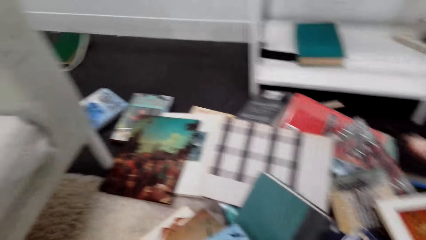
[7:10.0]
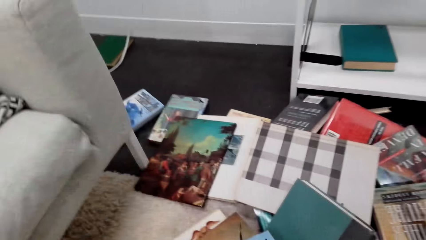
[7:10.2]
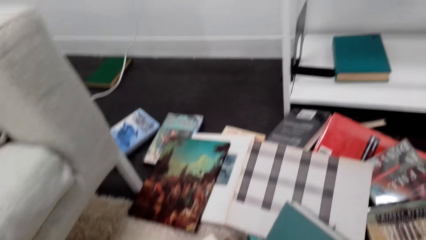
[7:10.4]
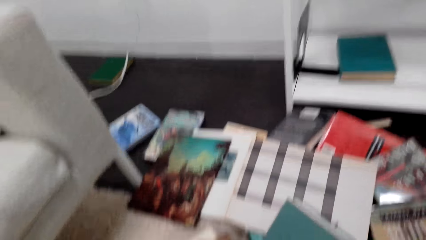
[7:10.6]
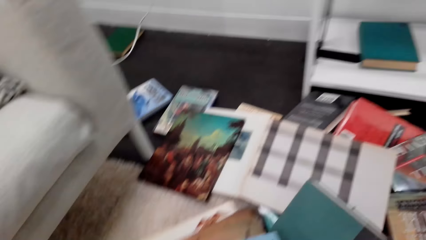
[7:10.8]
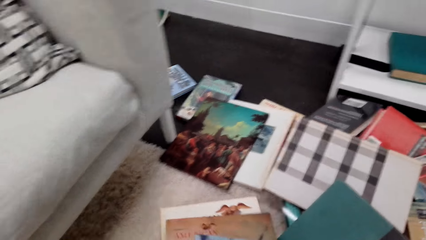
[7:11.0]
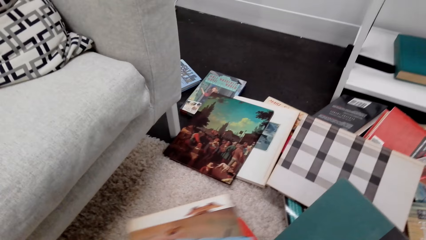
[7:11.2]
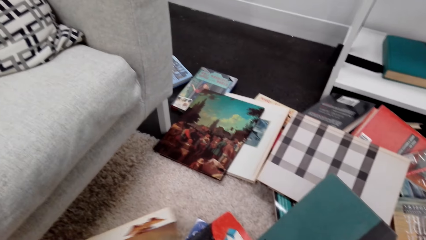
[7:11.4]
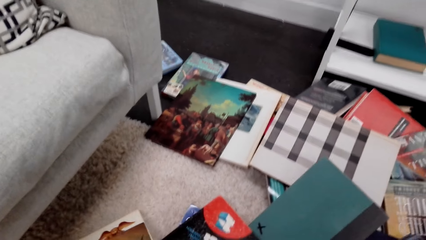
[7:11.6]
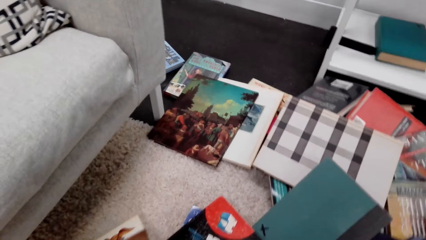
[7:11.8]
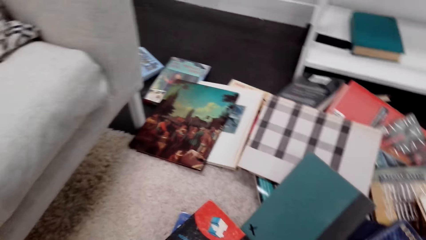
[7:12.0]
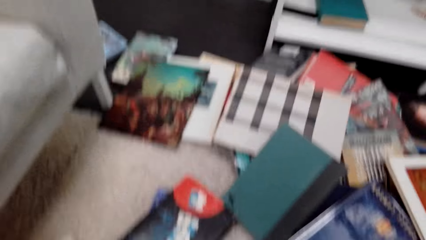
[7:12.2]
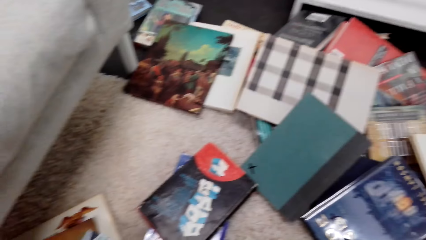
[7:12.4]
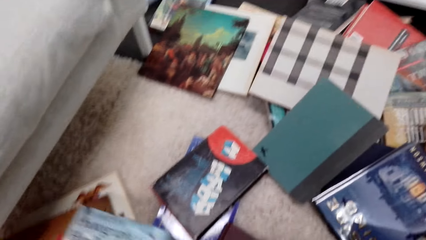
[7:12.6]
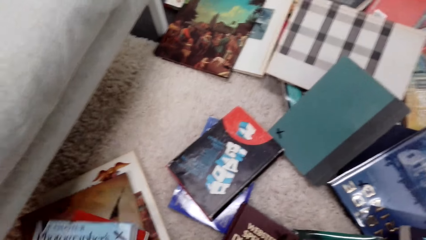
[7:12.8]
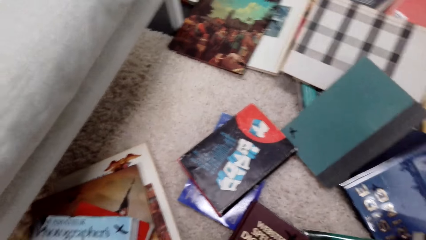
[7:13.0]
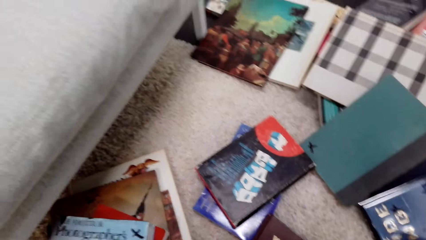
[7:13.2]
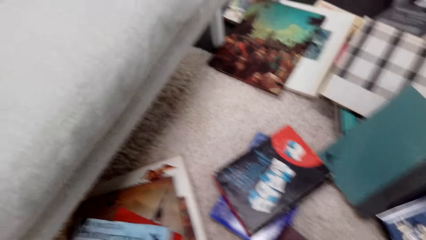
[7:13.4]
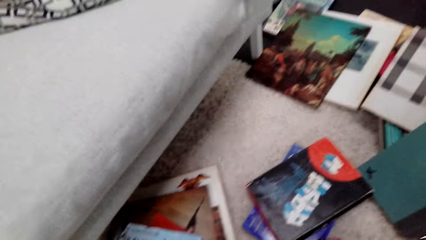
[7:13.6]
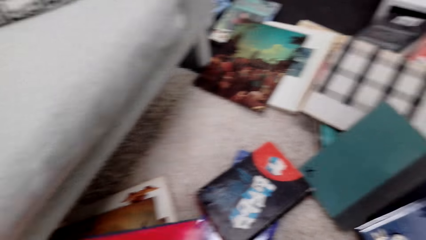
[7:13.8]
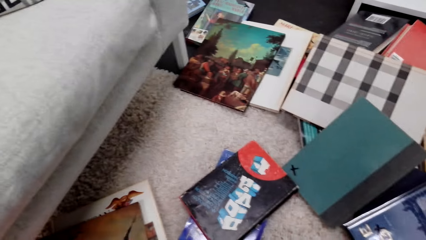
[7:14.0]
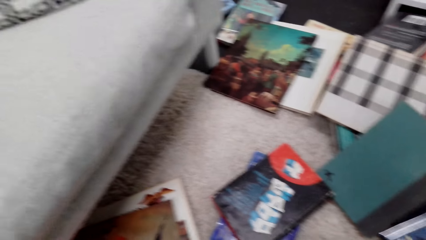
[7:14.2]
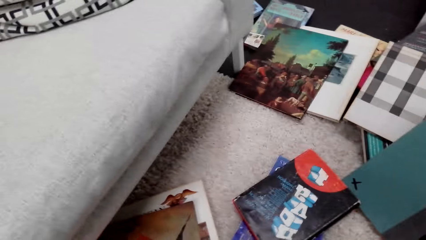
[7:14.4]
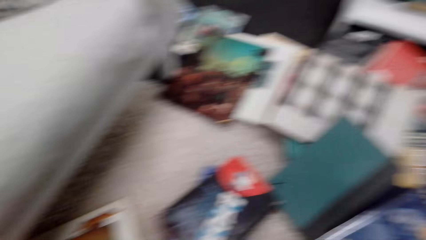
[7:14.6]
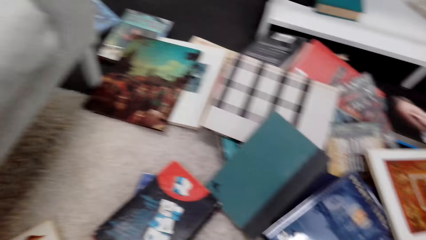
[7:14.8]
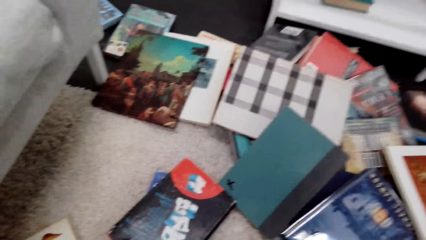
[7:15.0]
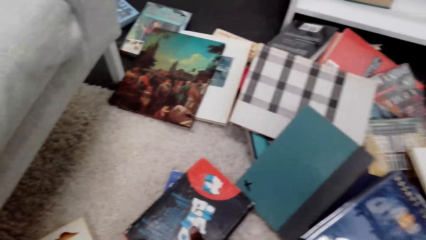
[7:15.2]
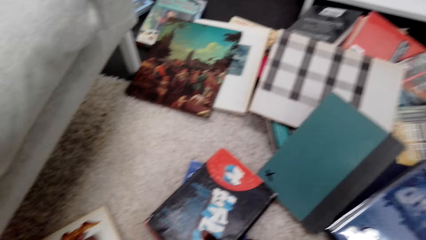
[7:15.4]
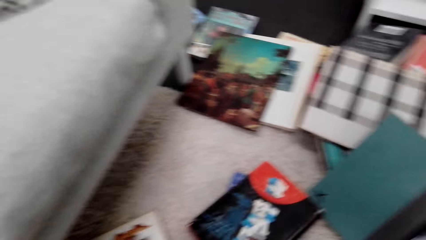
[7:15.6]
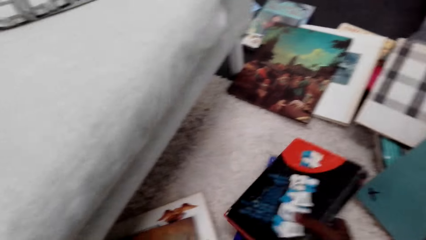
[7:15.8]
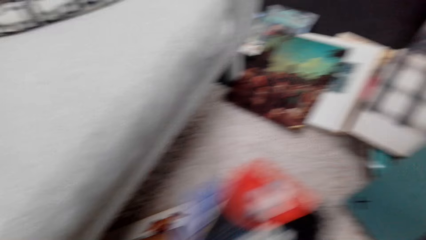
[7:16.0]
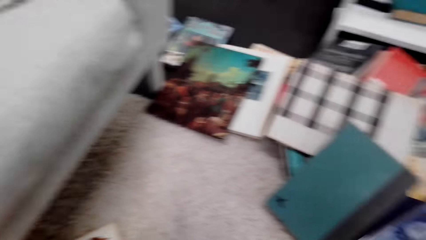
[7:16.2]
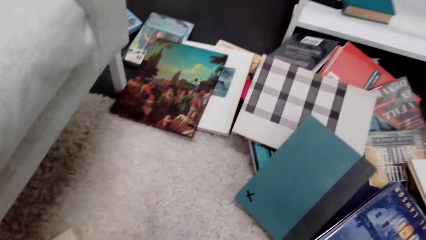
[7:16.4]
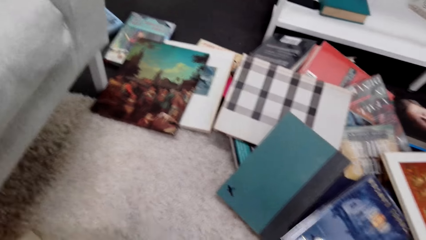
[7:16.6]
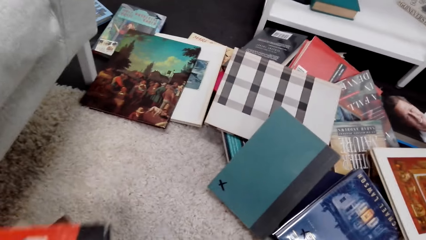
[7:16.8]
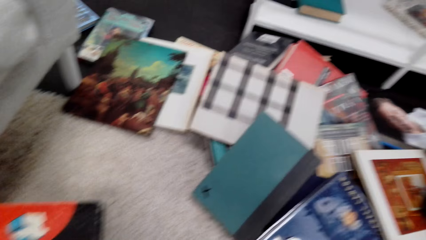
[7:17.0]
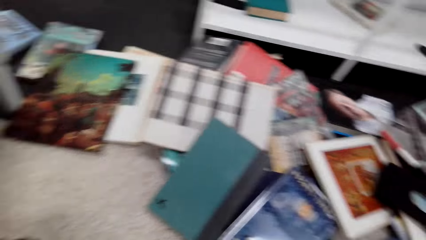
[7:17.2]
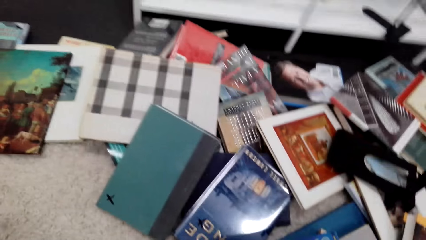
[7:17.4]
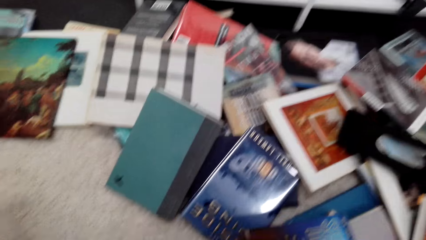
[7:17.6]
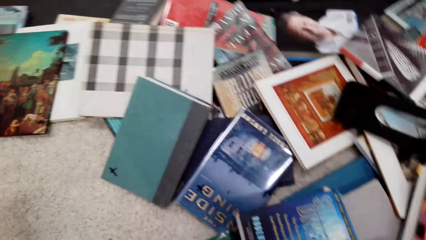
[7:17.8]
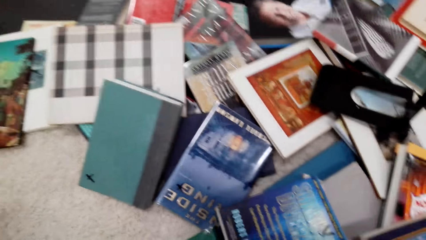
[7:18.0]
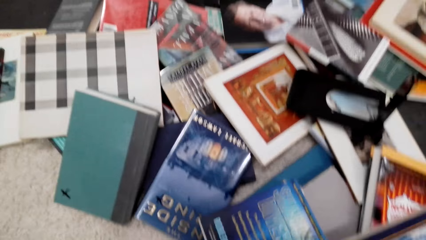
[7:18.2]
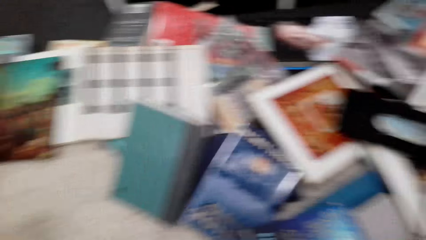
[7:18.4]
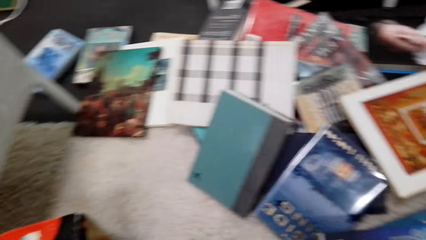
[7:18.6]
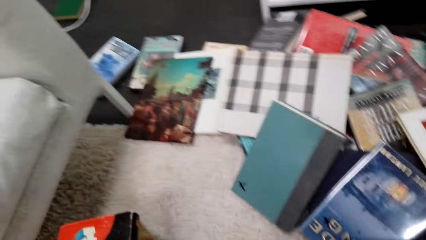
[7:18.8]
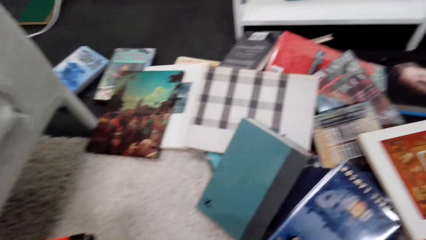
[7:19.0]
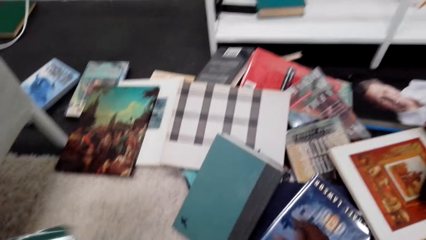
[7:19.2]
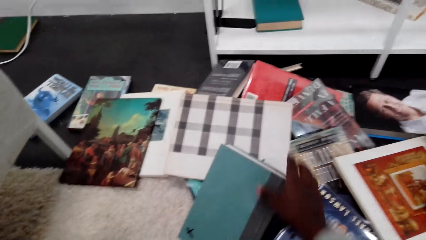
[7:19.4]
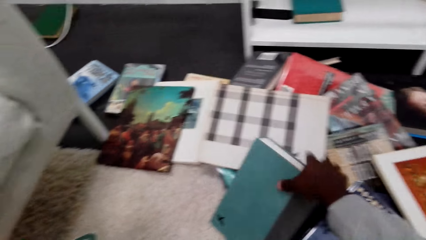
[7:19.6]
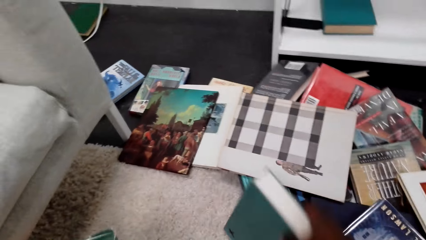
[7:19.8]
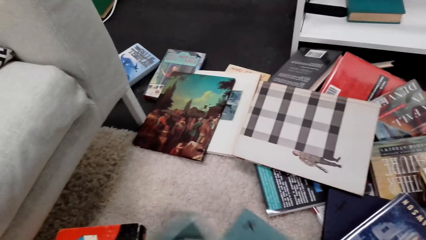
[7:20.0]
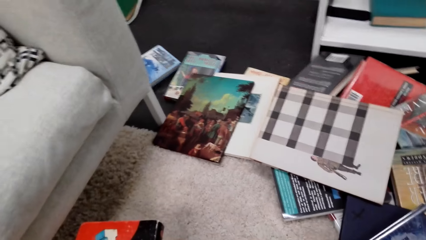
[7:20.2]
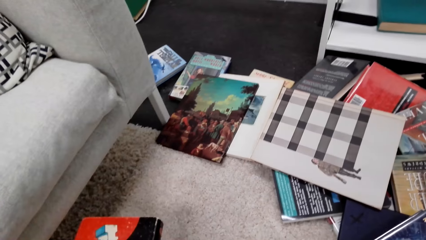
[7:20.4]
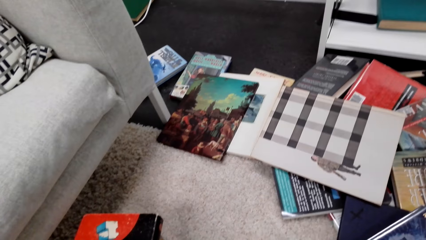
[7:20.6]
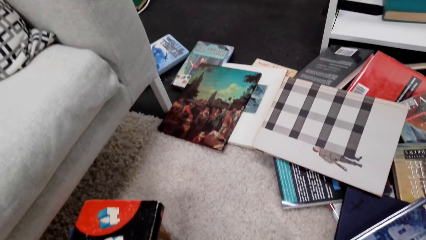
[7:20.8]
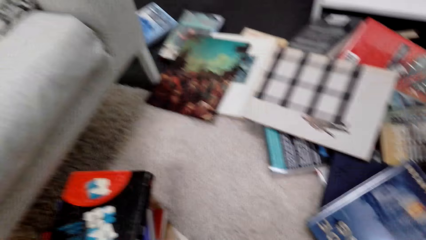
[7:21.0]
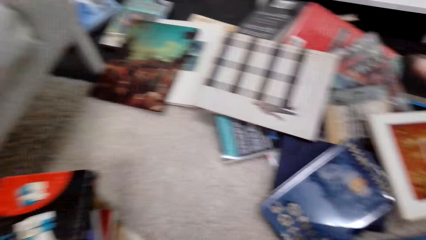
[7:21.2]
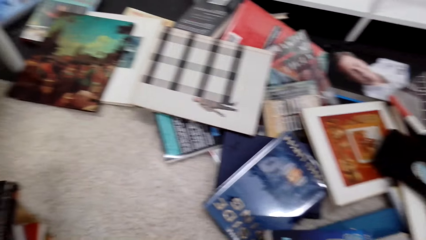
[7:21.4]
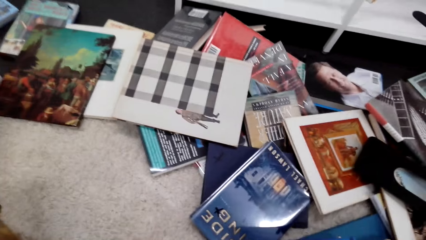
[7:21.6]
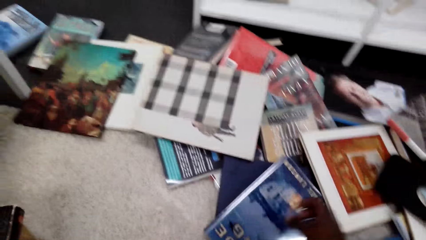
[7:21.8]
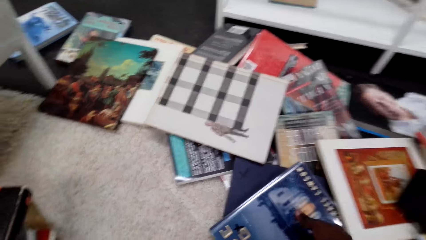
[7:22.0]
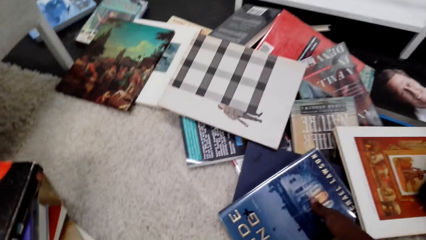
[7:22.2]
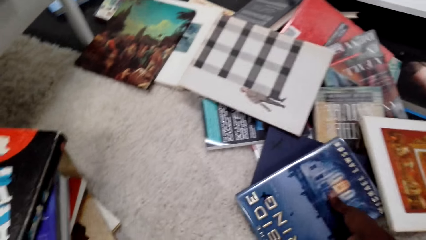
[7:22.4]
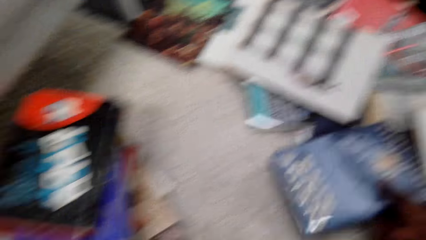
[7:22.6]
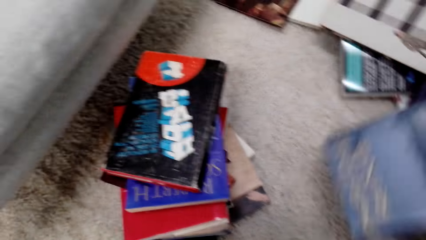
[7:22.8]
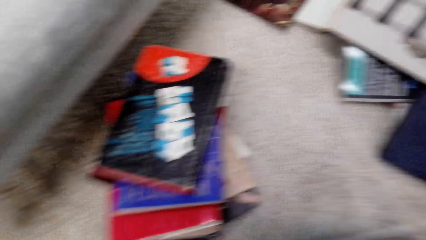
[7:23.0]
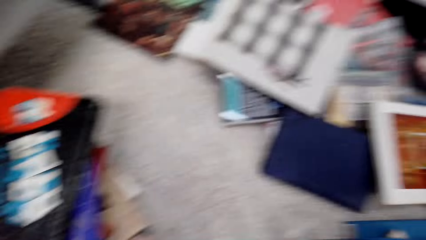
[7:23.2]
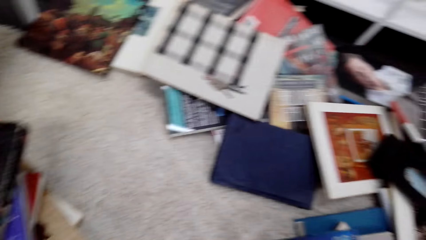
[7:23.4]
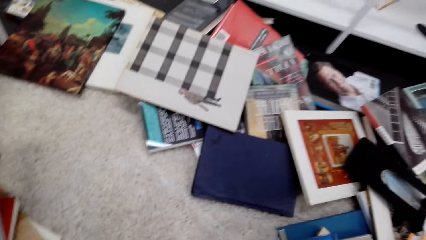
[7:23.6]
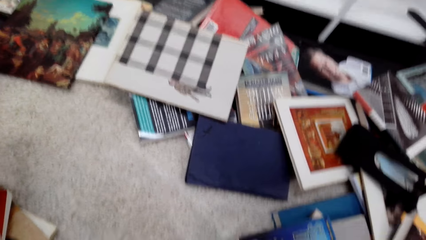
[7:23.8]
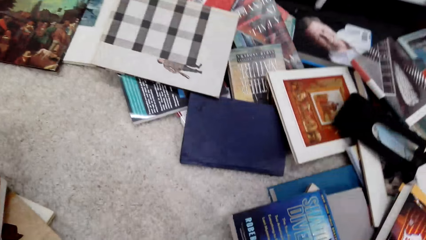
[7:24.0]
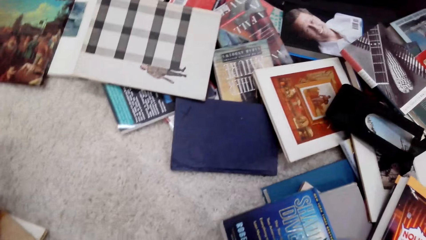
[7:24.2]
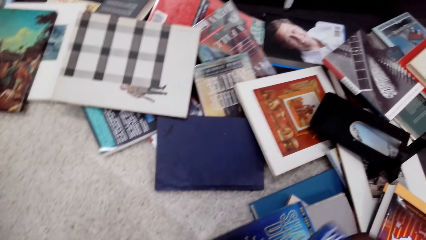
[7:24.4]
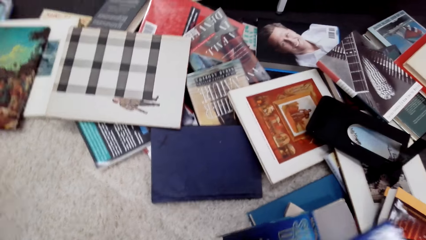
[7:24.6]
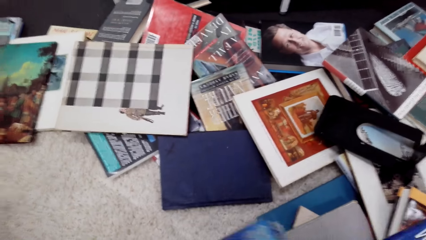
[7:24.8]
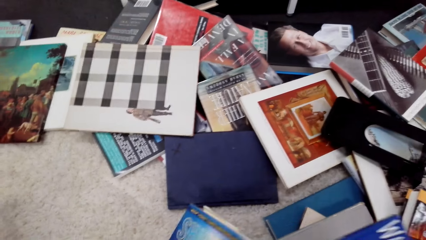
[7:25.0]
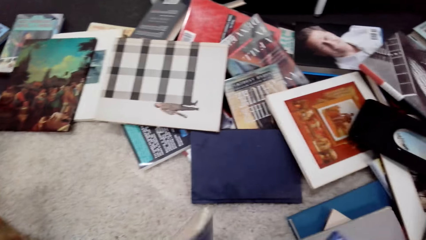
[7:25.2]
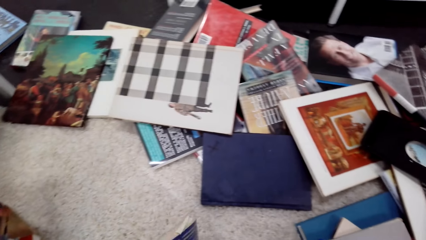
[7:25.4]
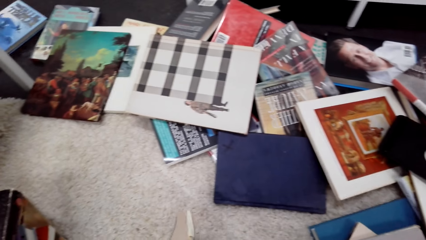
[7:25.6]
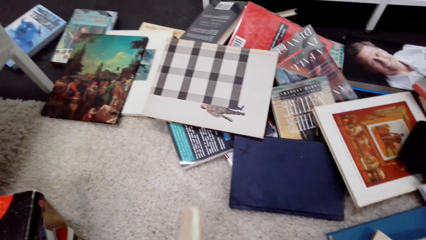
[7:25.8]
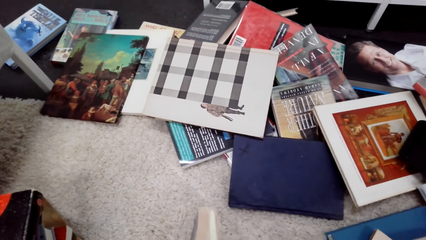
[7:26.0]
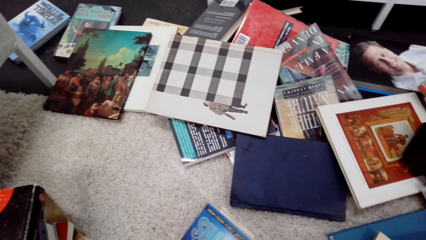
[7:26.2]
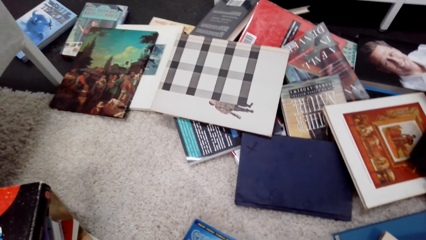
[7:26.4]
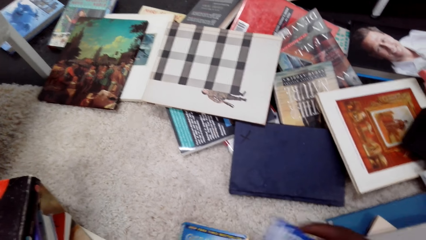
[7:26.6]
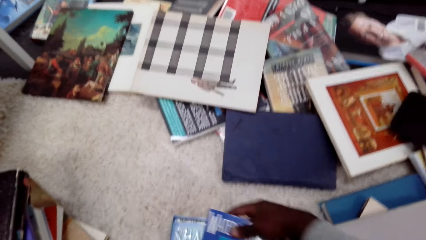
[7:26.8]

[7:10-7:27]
The camera wearer picks books from the floor. They arrange the books together. They pick a book and place the book on top of the others. They pick a book and place the book on top of the others. They pick a book.
